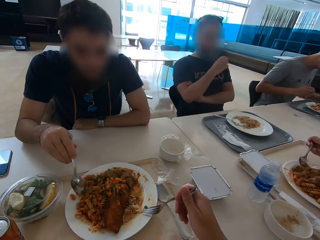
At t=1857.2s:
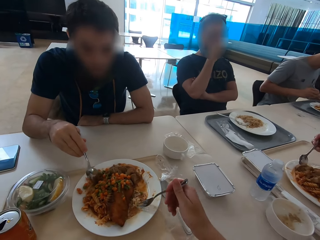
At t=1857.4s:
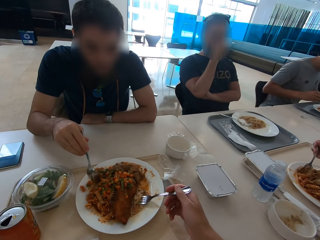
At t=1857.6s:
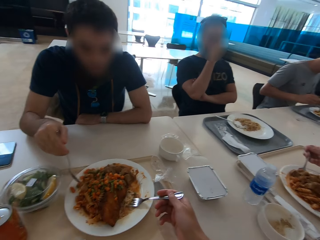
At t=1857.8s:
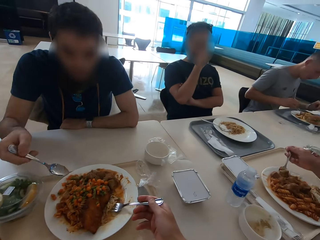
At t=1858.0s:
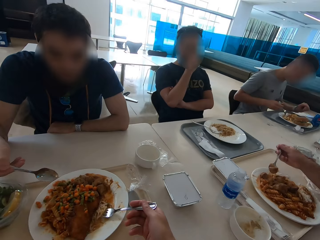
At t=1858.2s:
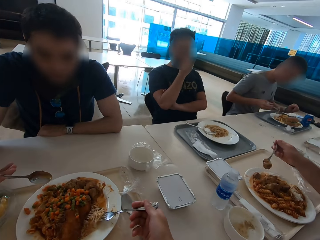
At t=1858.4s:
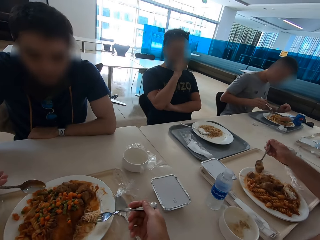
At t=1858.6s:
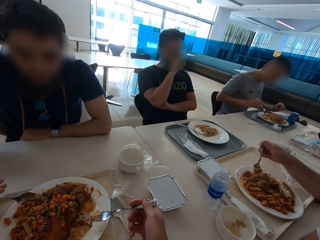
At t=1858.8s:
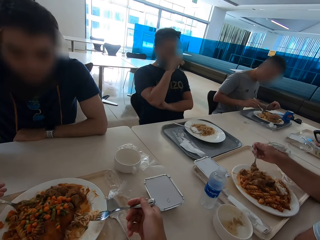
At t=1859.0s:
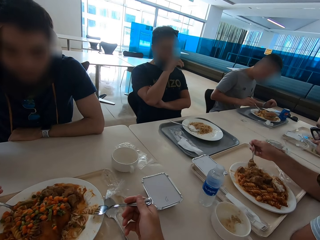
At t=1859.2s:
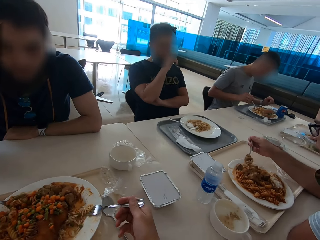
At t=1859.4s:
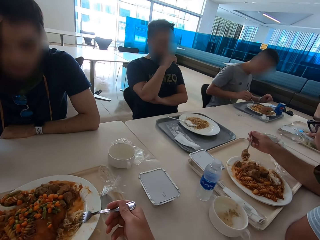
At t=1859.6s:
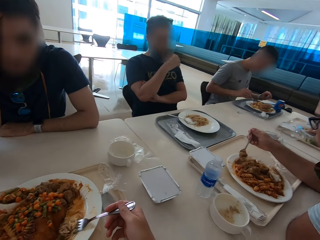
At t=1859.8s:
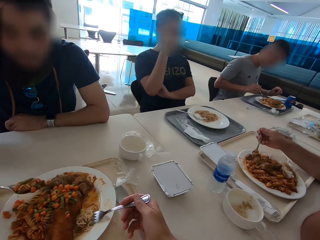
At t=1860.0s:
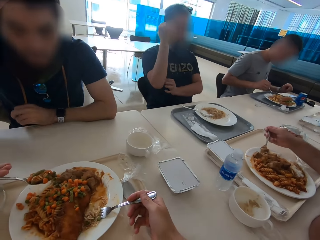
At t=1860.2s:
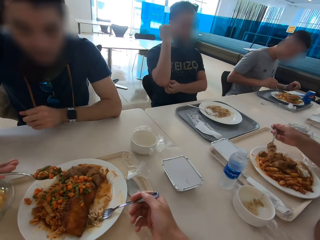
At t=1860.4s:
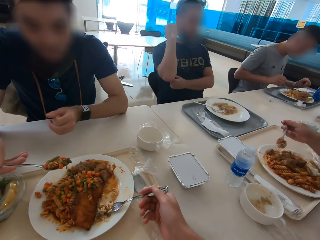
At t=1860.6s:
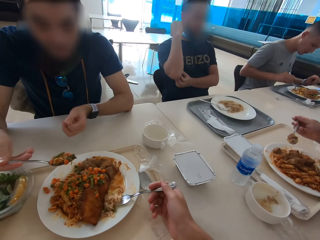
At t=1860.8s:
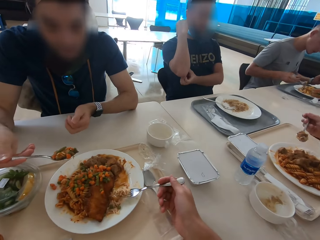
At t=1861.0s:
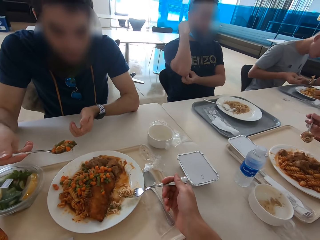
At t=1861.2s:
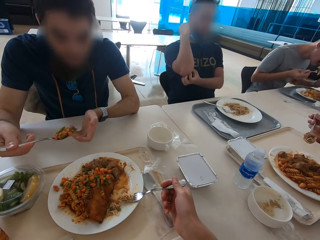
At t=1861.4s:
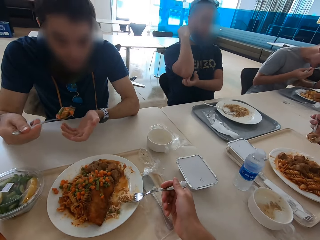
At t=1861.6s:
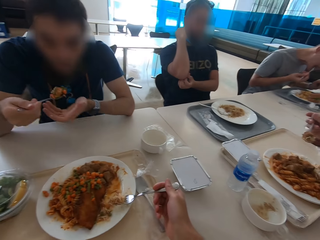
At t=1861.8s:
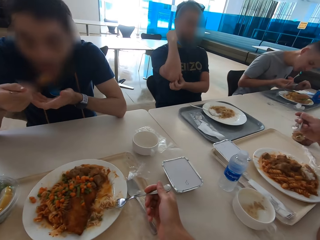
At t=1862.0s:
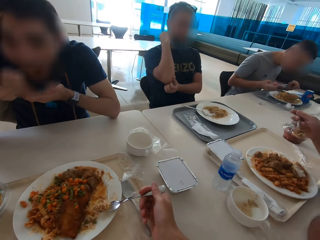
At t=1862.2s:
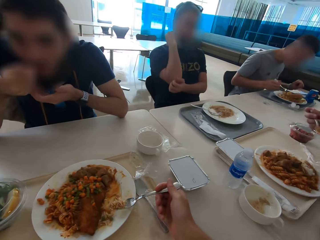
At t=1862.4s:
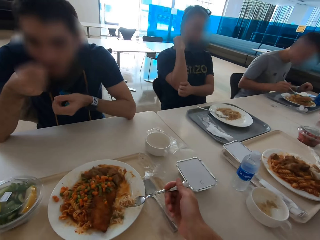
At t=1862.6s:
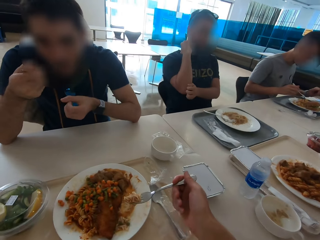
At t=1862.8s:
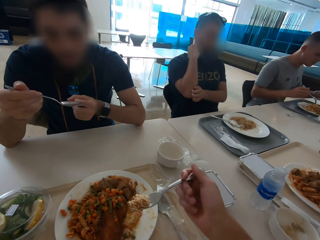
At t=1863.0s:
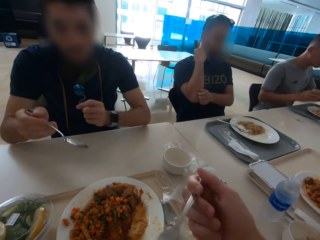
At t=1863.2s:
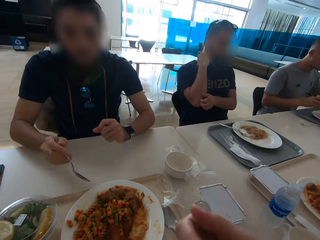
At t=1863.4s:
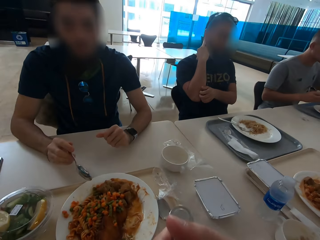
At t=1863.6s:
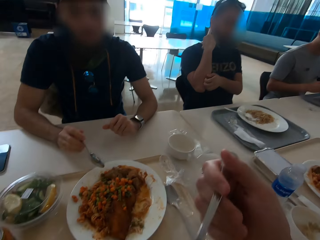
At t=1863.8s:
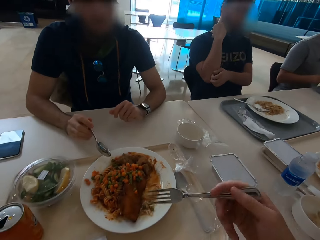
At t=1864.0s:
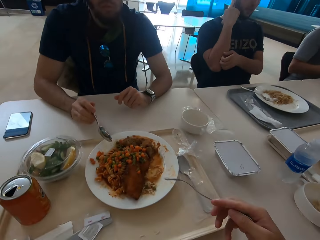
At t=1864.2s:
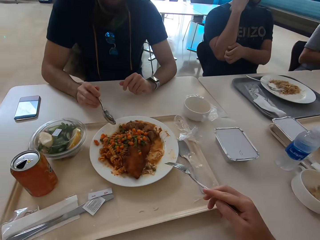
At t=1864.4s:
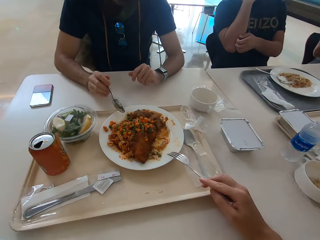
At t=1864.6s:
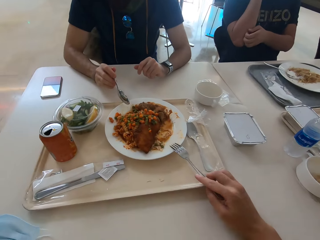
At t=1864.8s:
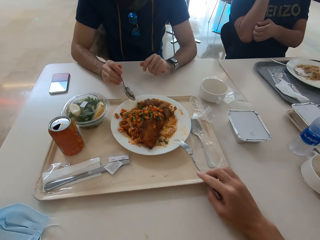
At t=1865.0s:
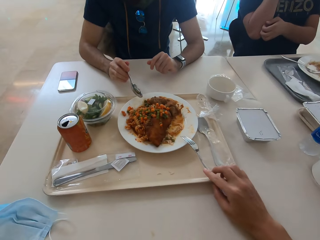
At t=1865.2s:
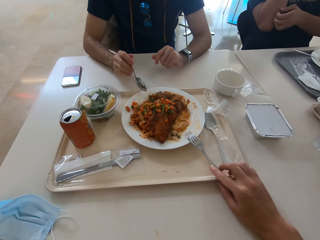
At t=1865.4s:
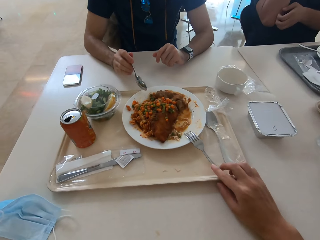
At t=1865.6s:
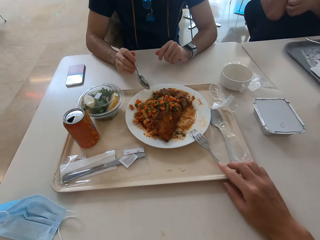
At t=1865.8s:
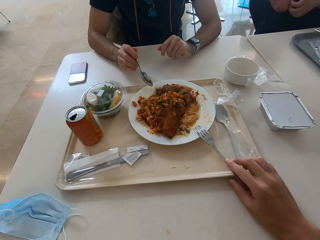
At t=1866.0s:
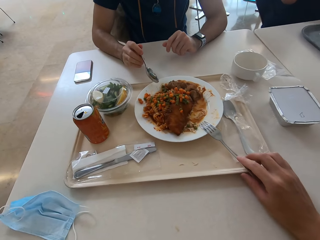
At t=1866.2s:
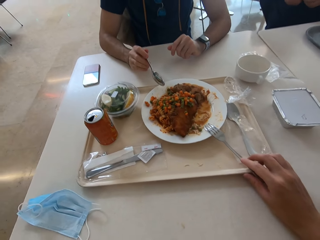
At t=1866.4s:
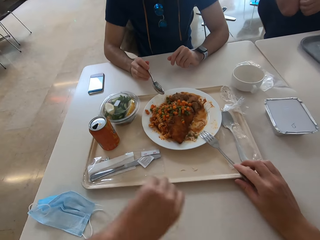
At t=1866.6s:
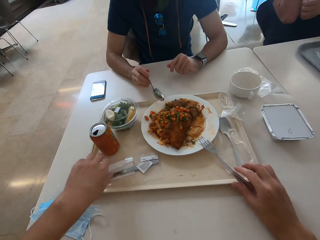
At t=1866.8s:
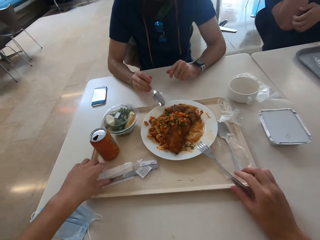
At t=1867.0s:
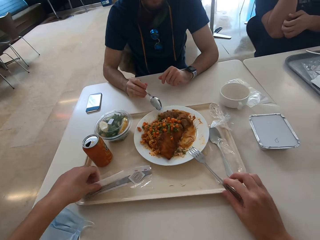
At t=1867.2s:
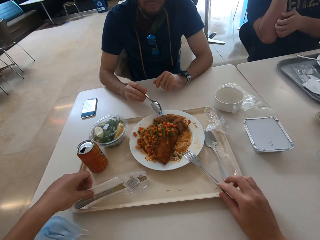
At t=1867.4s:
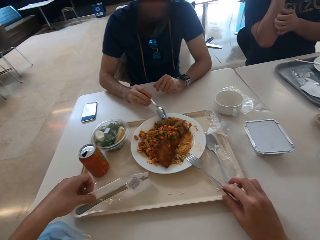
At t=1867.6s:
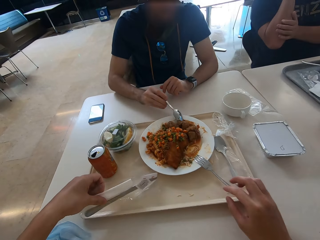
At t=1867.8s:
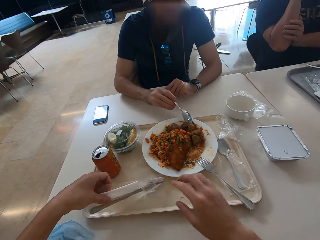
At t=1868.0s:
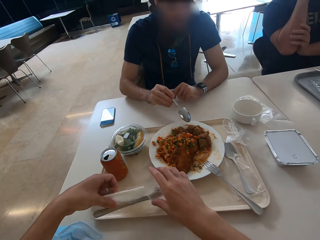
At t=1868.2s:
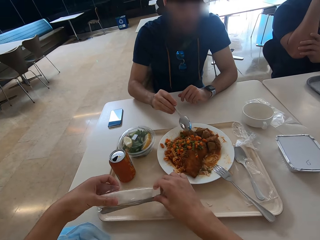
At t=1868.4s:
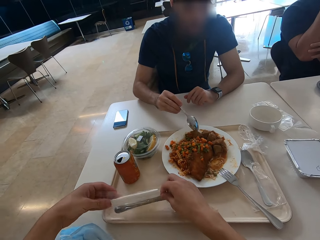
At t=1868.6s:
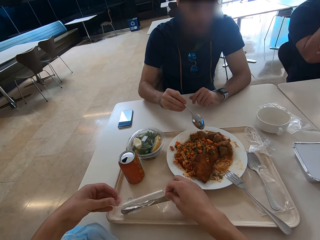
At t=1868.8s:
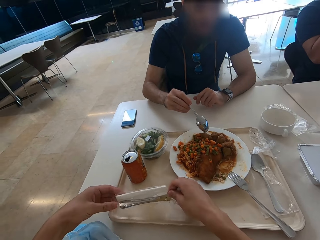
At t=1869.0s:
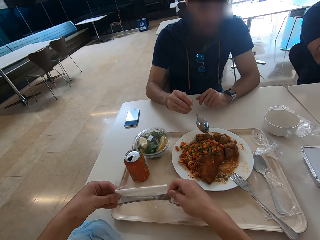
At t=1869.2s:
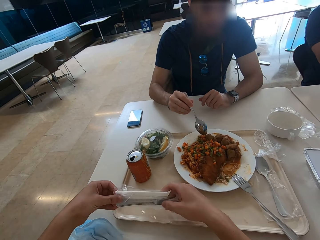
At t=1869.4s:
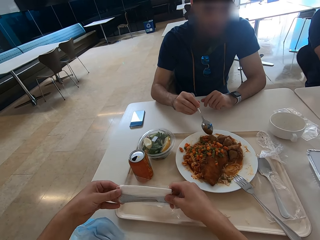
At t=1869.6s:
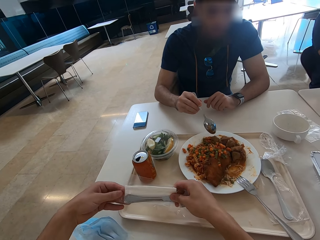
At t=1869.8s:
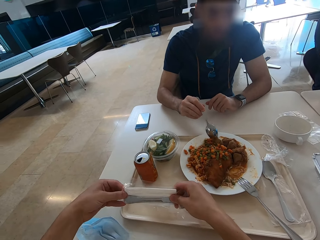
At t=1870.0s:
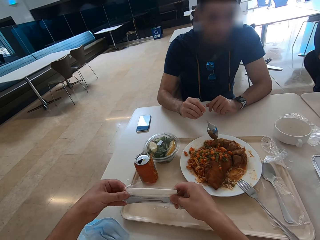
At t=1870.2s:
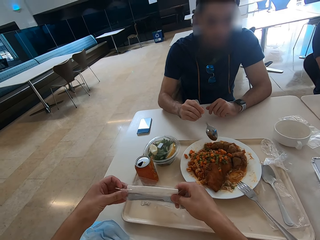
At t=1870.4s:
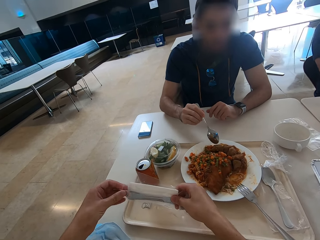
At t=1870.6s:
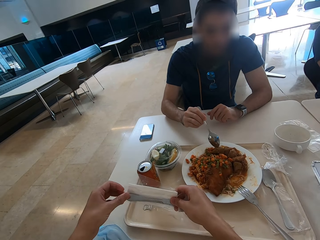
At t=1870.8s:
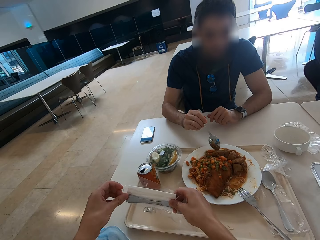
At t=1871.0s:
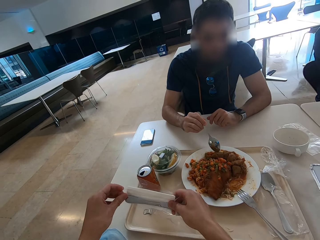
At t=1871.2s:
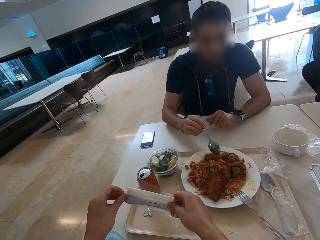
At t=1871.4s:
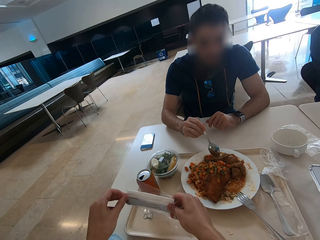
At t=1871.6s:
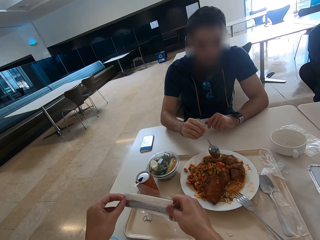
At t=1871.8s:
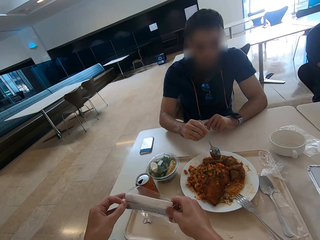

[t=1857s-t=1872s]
A man wipes his face with a hand. The man scratches his elbow. The man eats. The camera wearer eats. They put the fork on the plate. They pick a plastic bag. They pick a knife. They open the plastic bag.

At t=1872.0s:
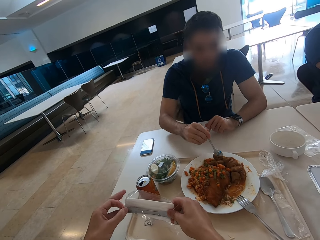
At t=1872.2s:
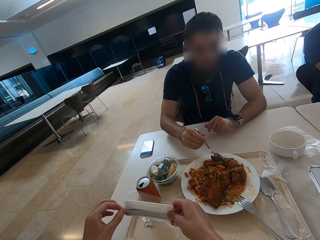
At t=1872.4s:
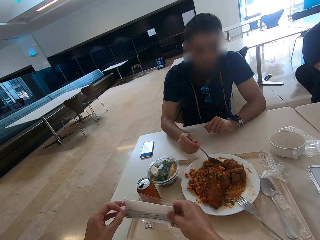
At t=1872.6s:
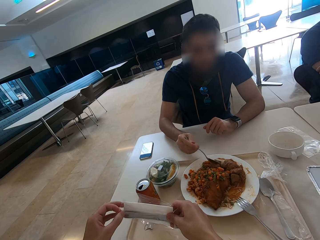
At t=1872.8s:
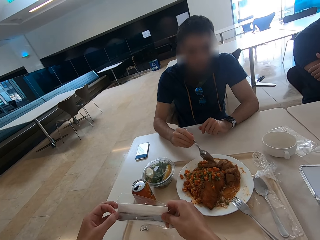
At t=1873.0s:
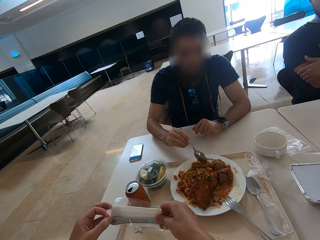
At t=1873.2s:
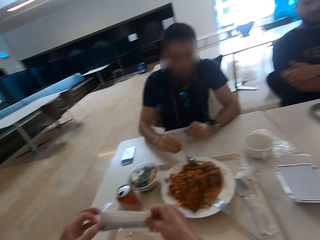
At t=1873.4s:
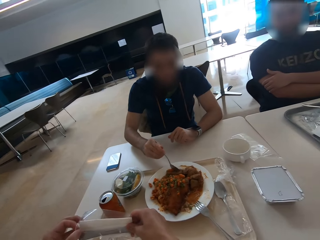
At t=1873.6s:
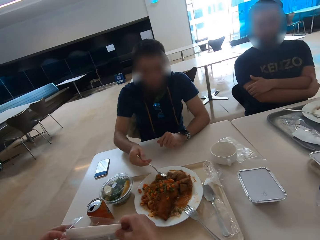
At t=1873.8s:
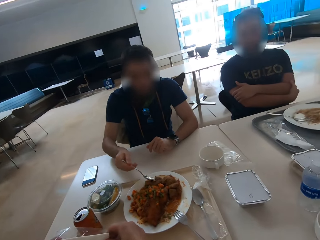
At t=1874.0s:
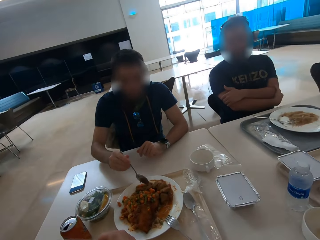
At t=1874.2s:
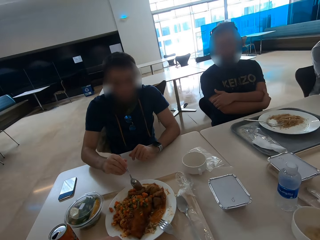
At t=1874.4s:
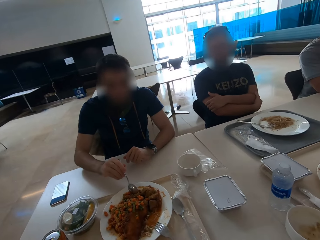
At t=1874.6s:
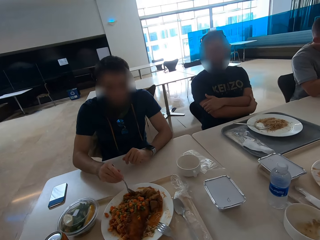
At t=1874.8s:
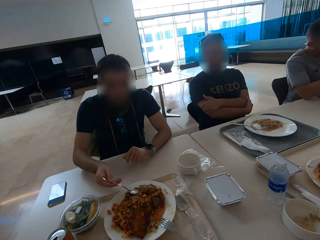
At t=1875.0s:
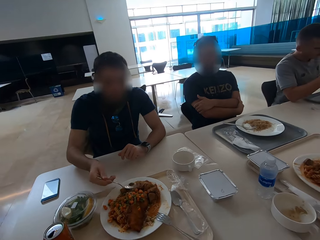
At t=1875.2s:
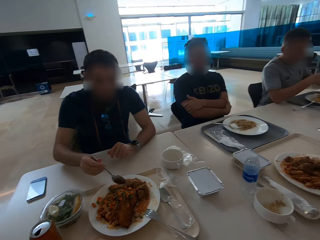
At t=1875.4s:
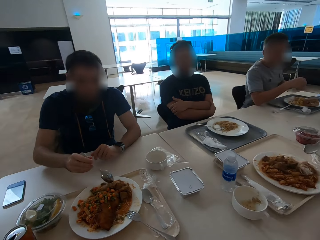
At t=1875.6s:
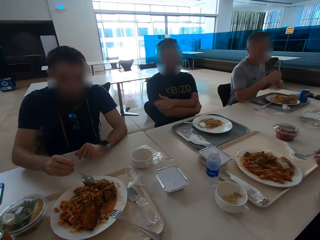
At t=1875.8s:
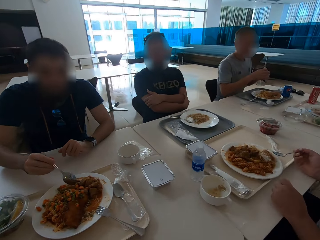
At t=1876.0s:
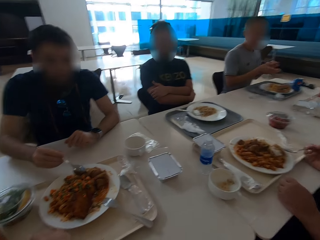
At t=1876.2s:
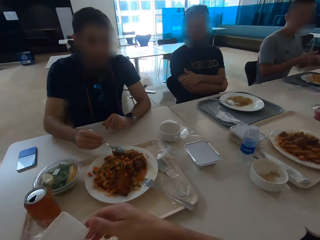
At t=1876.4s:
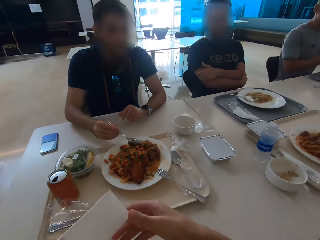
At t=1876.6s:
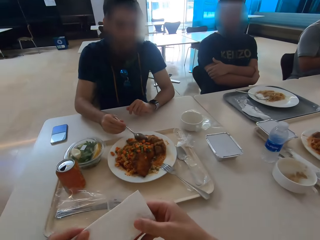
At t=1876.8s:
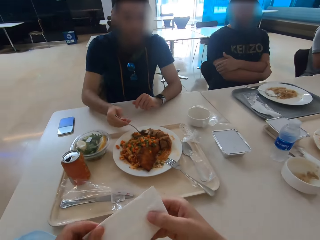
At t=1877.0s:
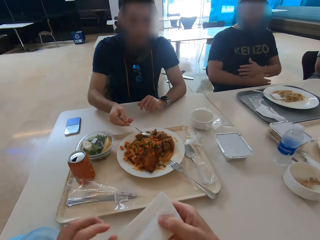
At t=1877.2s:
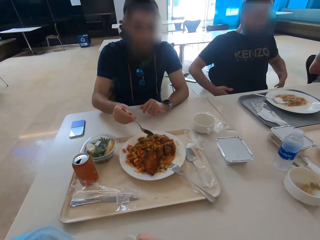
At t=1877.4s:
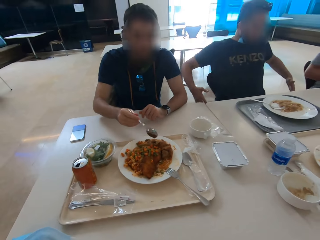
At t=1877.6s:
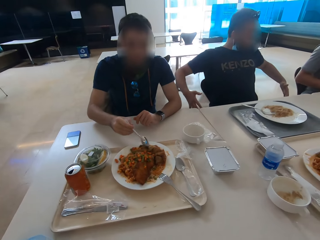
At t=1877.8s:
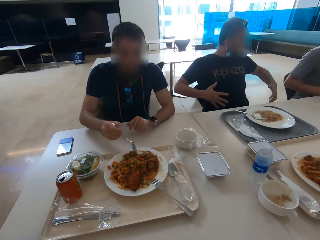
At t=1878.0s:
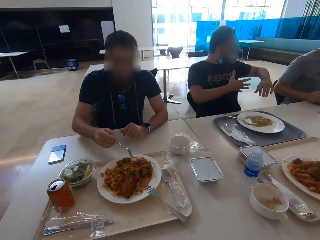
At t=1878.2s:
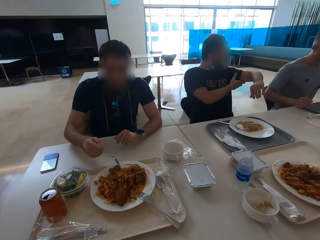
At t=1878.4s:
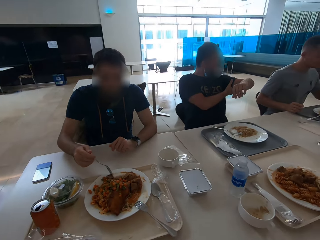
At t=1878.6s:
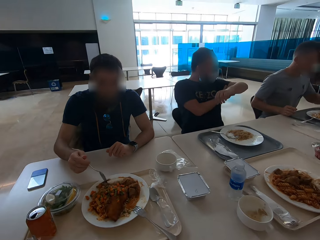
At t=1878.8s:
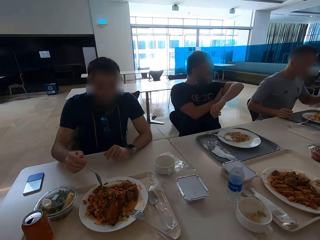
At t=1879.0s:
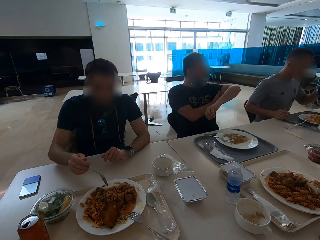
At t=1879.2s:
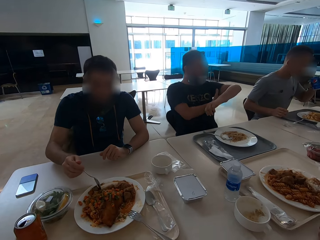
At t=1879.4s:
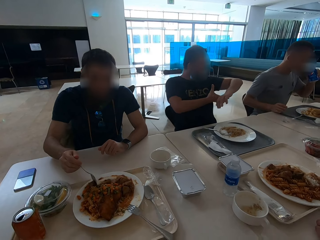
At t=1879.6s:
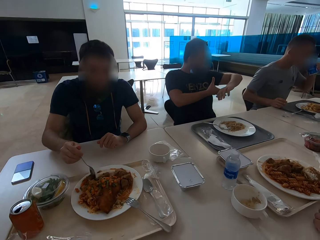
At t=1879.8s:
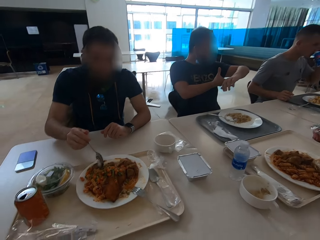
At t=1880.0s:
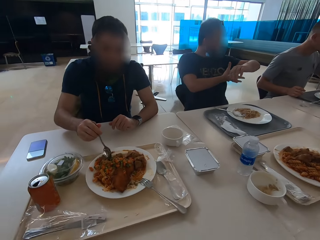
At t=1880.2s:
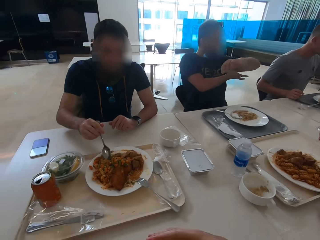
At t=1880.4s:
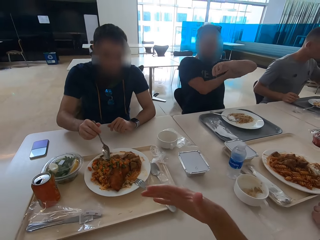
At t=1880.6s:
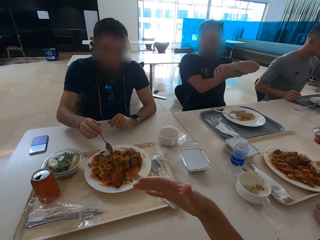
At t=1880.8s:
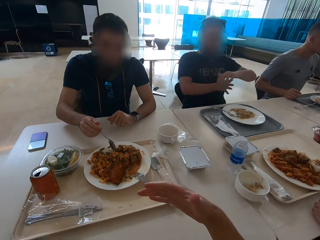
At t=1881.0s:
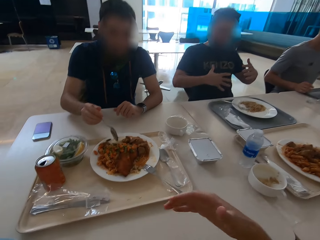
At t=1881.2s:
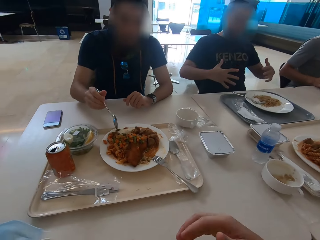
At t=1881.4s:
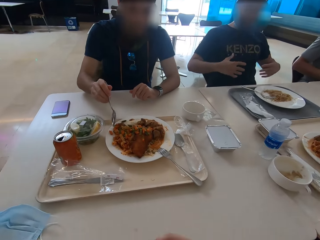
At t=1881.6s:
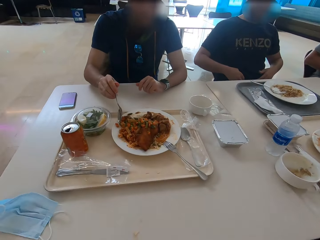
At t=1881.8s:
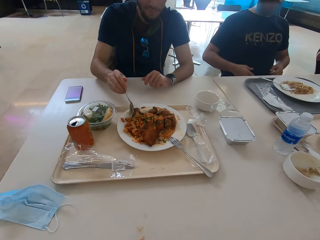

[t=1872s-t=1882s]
The camera wearer holds a serviette. A man speaks with gestures. The camera wearer speaks with gestures.
